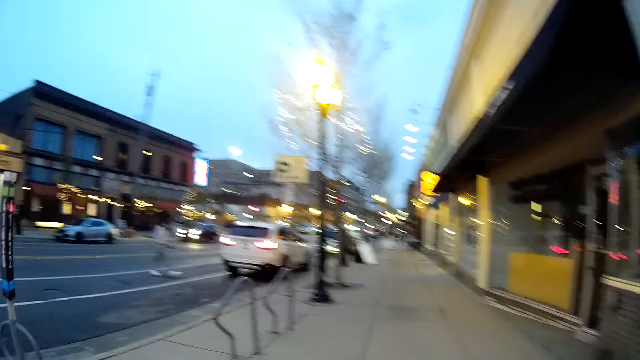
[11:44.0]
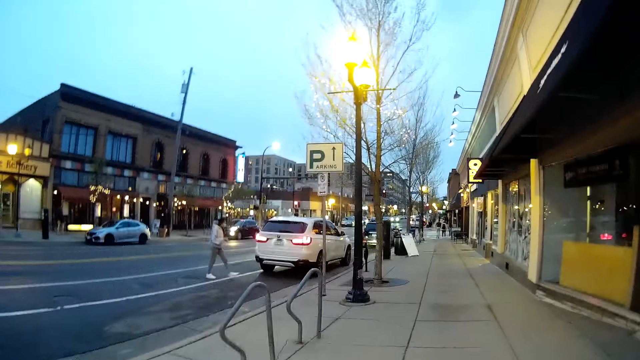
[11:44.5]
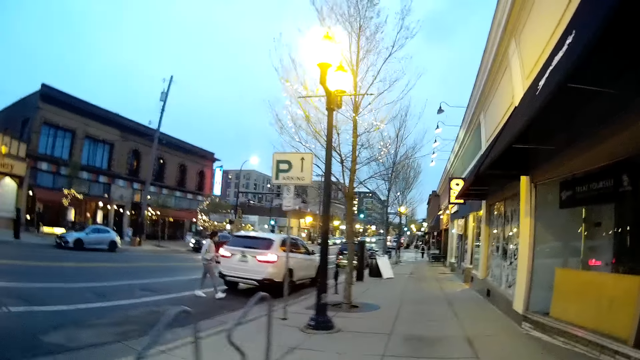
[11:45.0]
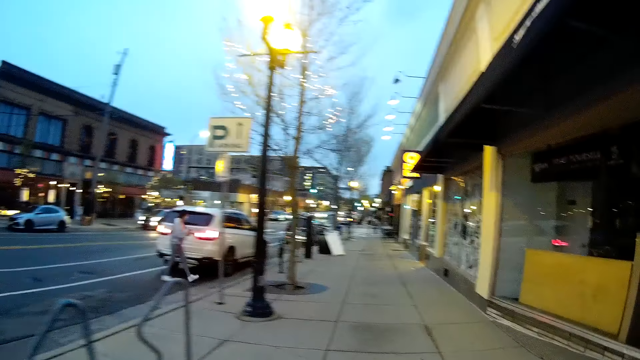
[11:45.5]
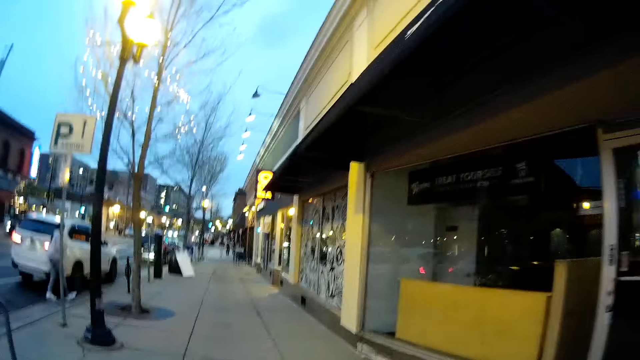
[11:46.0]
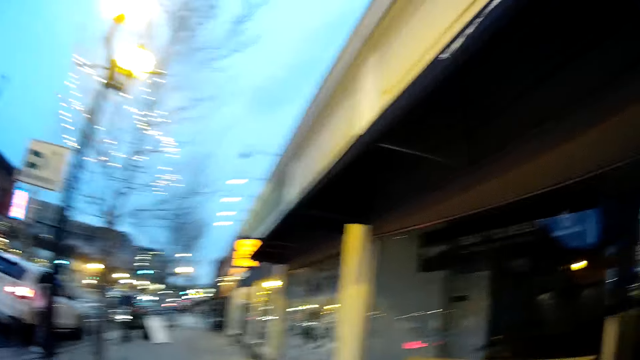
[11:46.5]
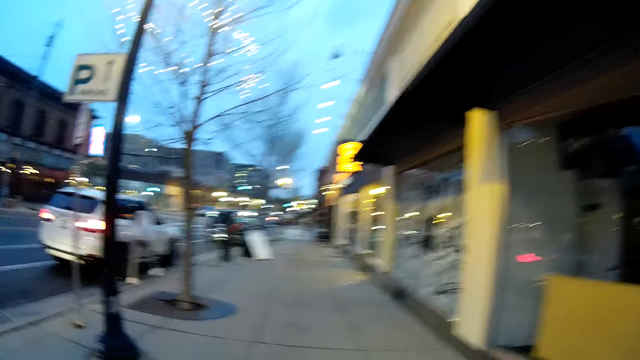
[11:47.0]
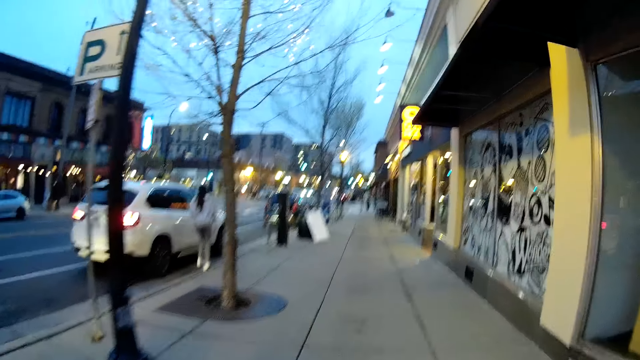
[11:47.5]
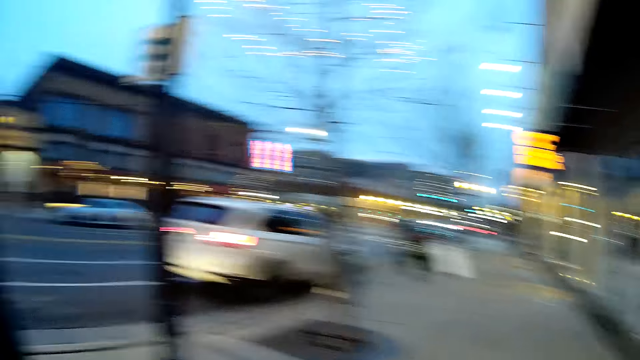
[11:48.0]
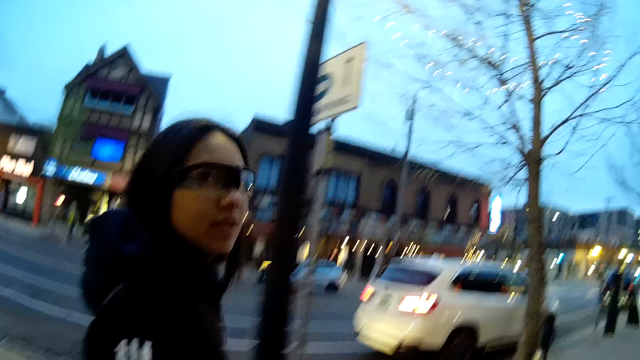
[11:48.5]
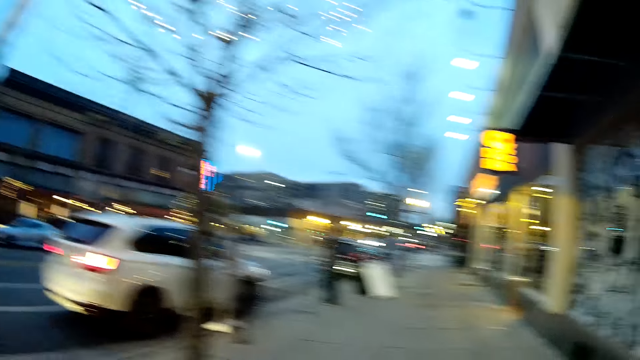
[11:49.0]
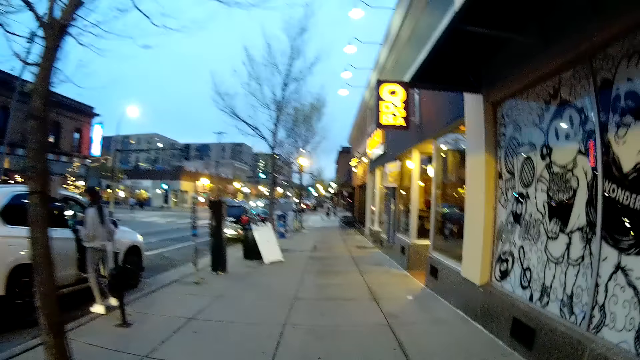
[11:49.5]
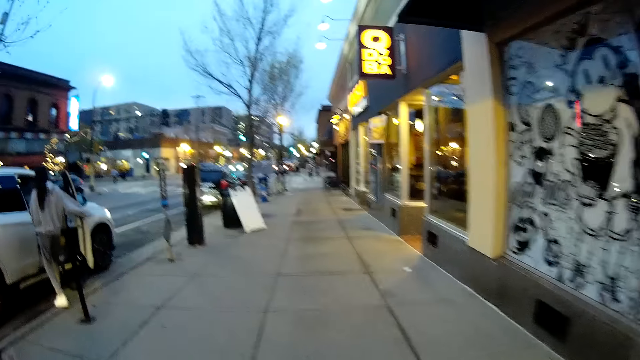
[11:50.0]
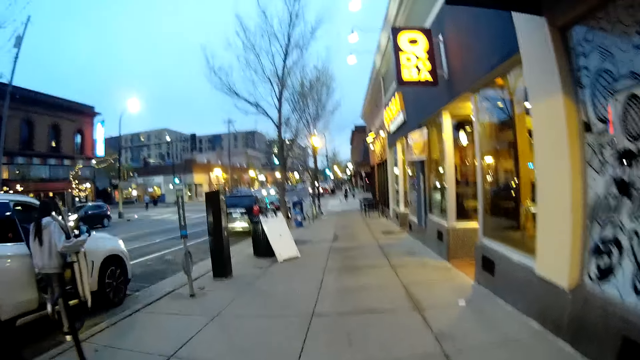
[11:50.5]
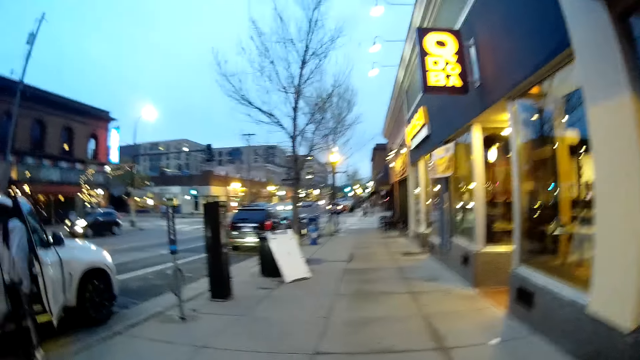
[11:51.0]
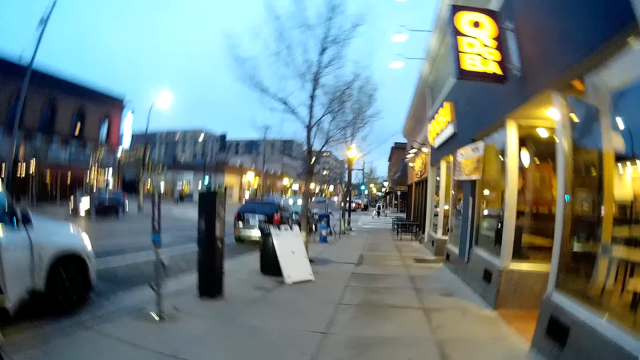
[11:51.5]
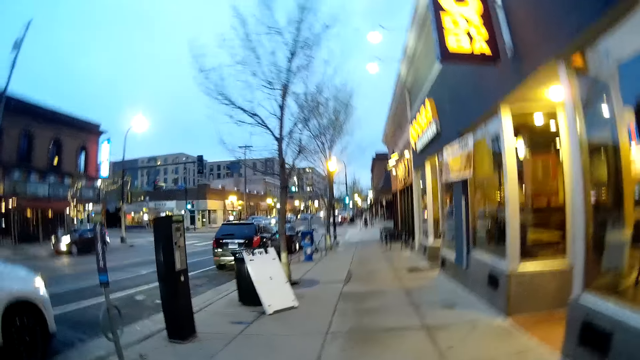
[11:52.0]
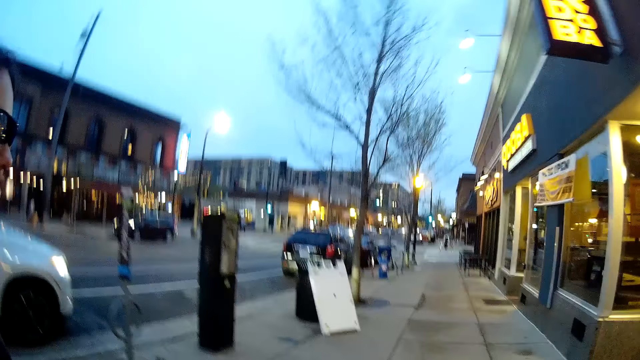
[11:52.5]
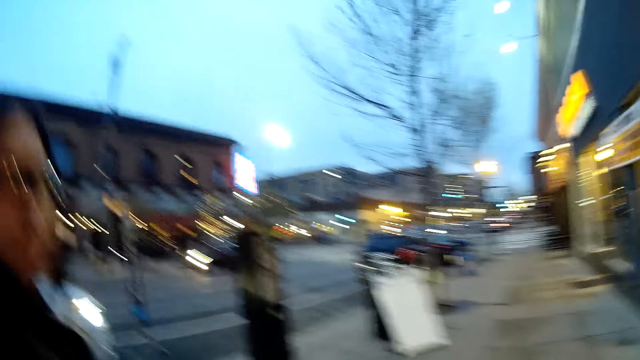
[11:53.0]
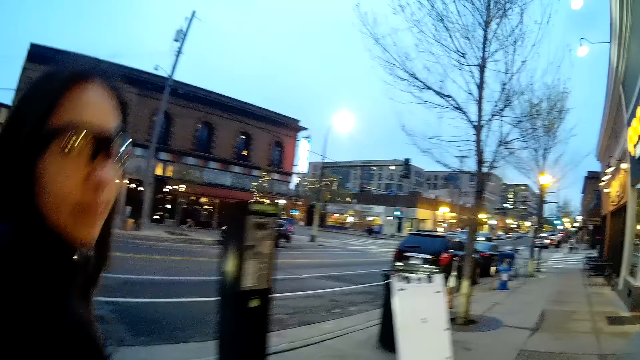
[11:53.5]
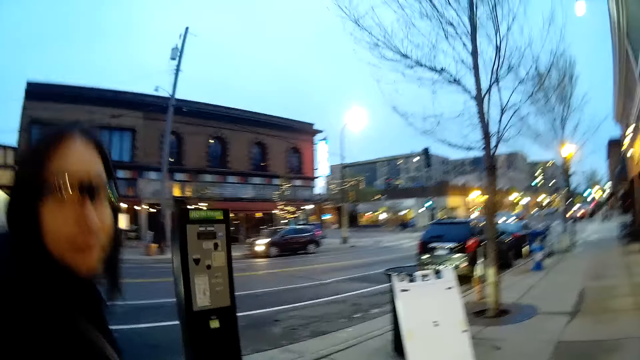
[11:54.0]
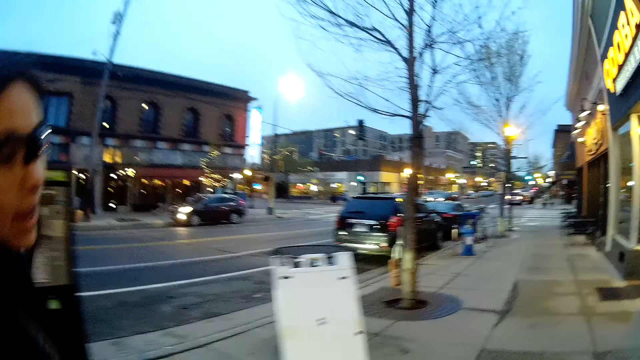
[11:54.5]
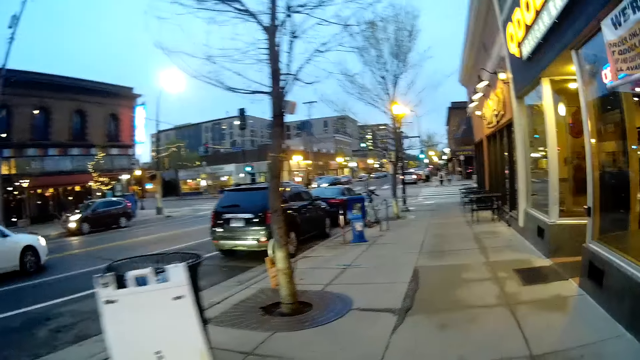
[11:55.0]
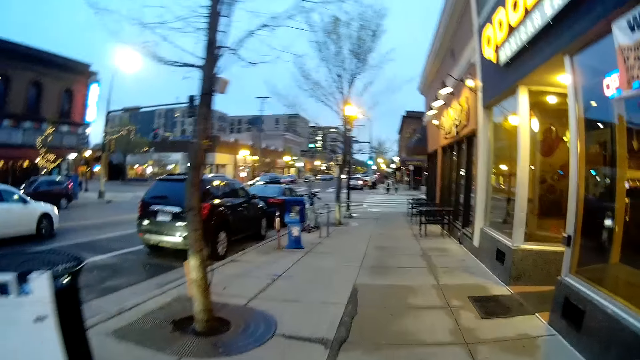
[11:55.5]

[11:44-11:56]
The woman converses with the camera wearer. Another woman opens a car door with her right hand. The camera wearer talks to a man. The other woman enters the car.

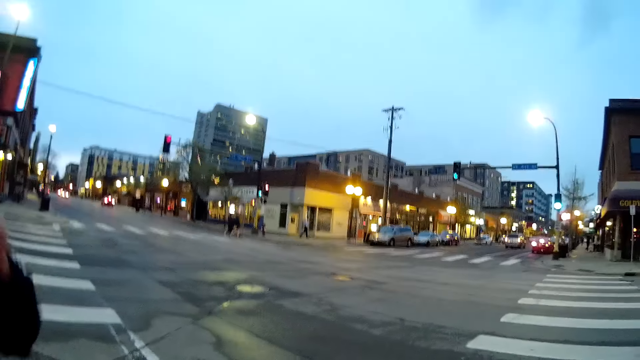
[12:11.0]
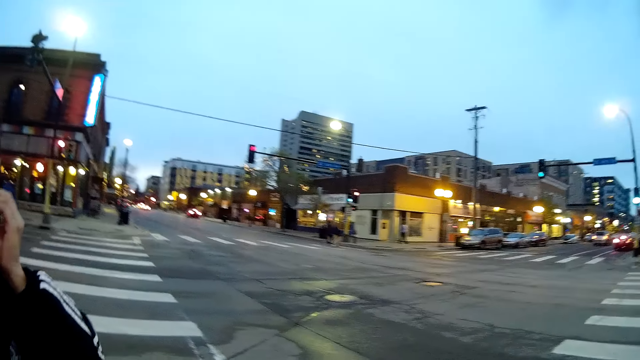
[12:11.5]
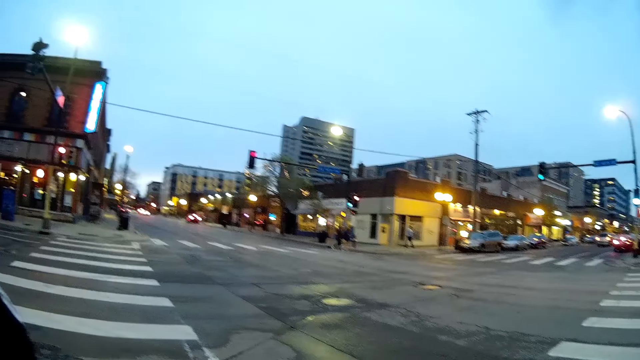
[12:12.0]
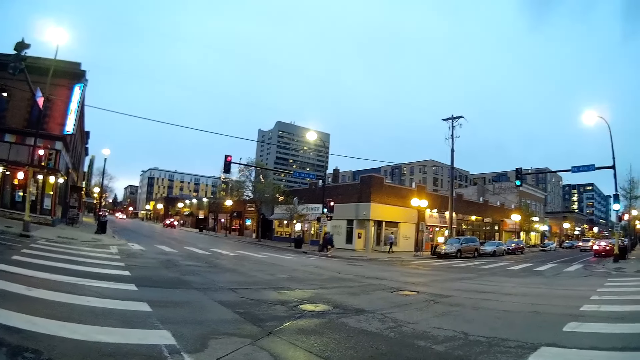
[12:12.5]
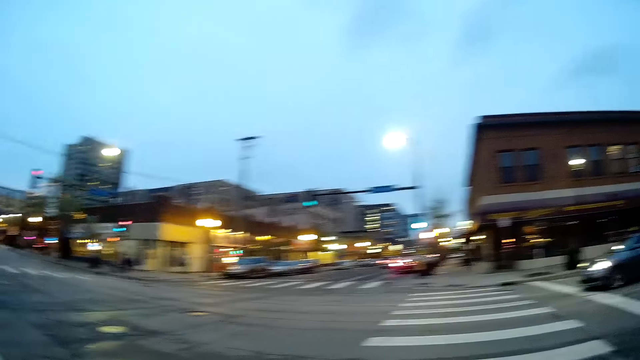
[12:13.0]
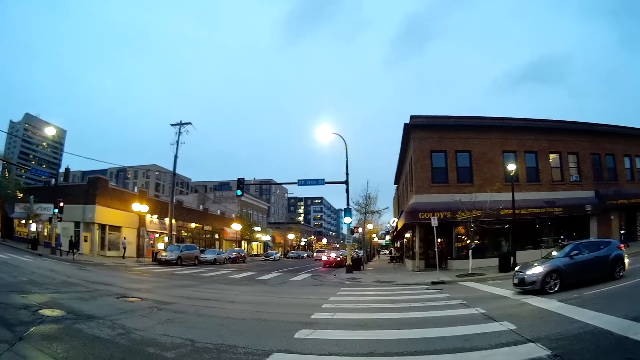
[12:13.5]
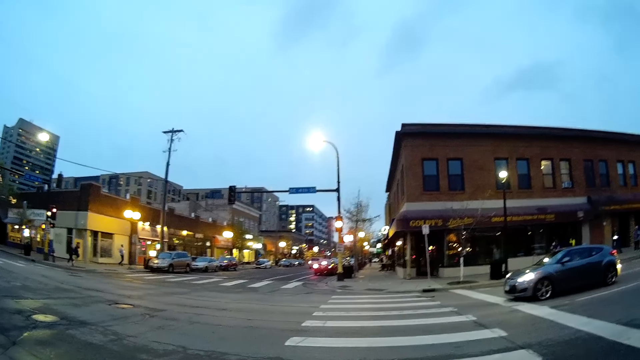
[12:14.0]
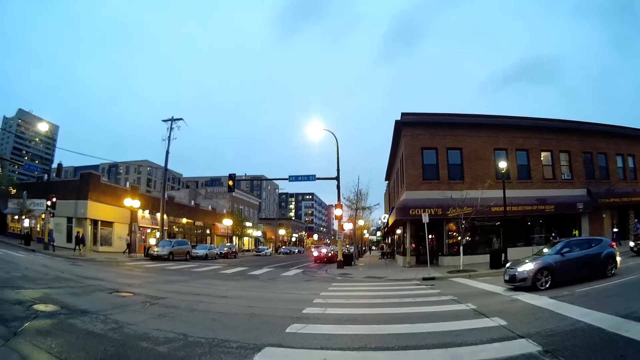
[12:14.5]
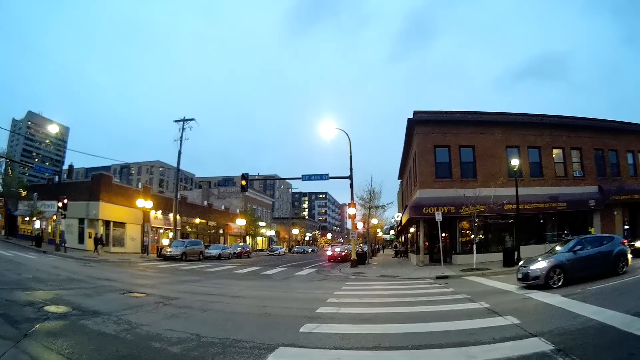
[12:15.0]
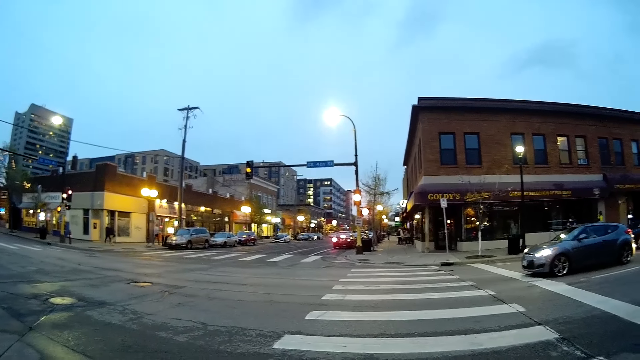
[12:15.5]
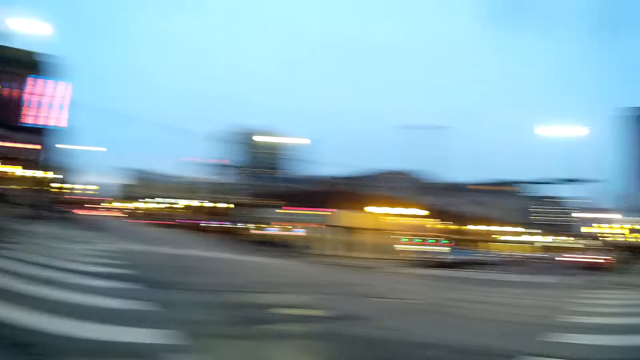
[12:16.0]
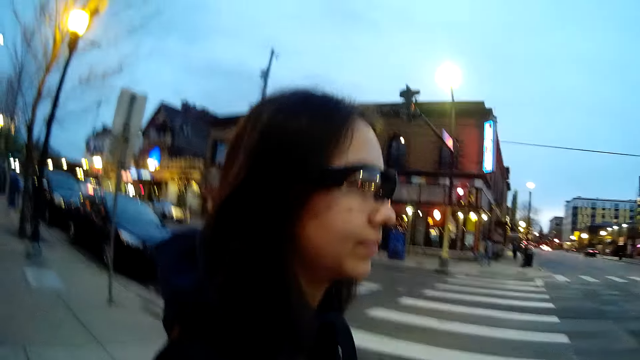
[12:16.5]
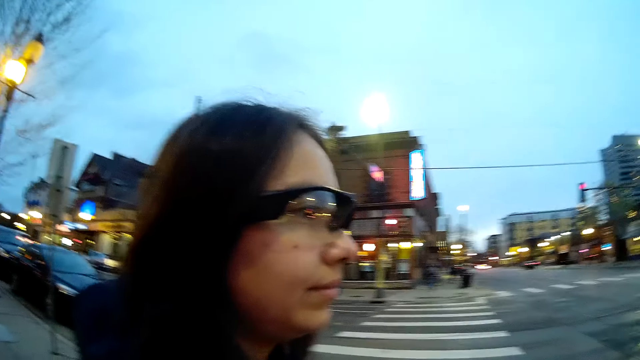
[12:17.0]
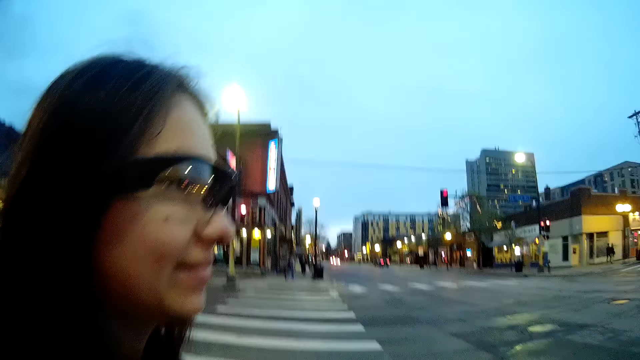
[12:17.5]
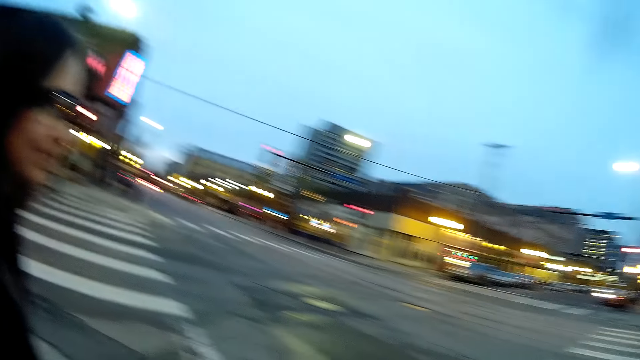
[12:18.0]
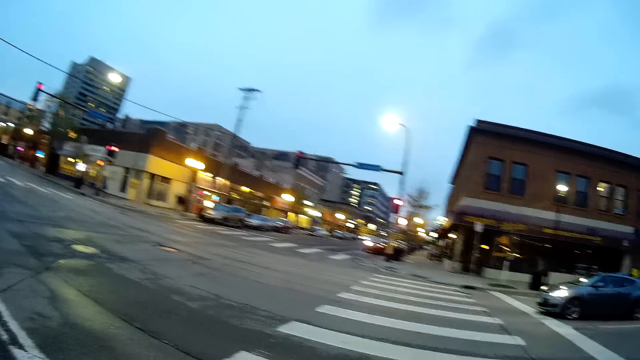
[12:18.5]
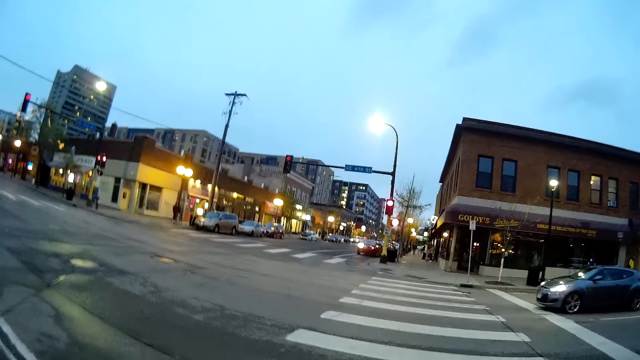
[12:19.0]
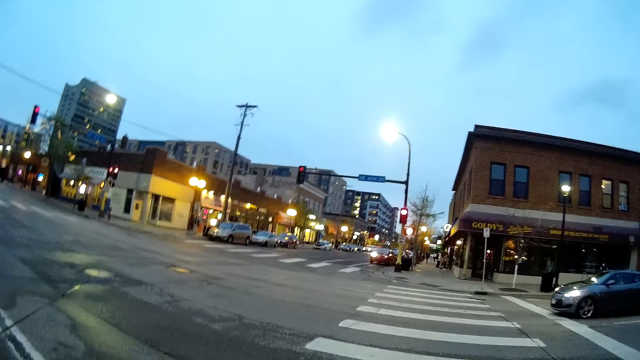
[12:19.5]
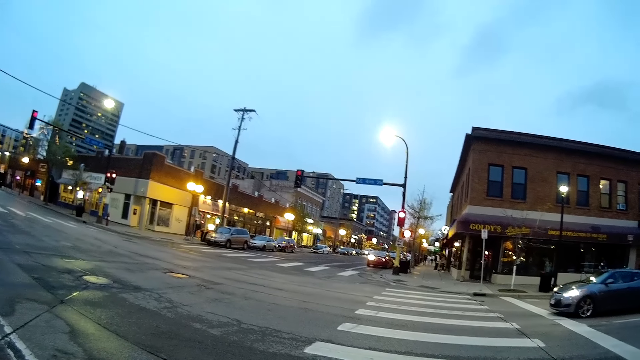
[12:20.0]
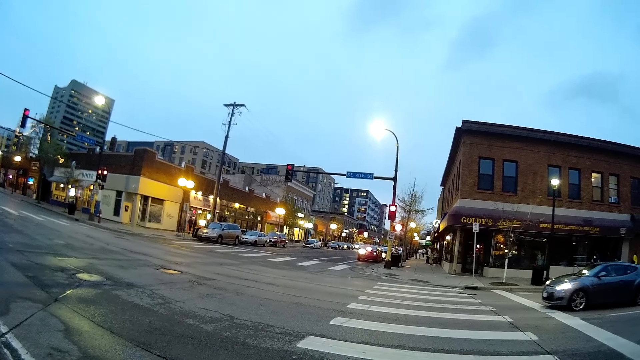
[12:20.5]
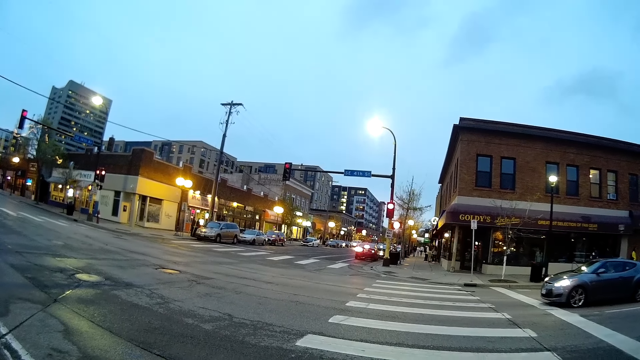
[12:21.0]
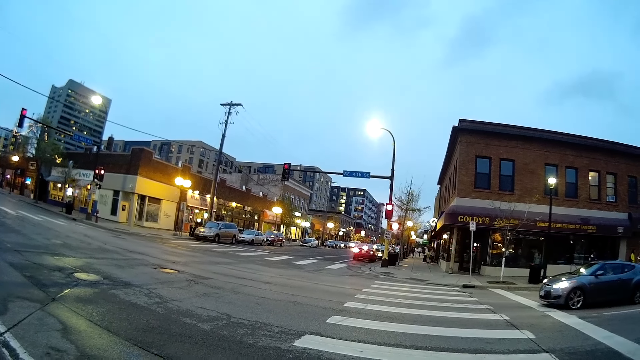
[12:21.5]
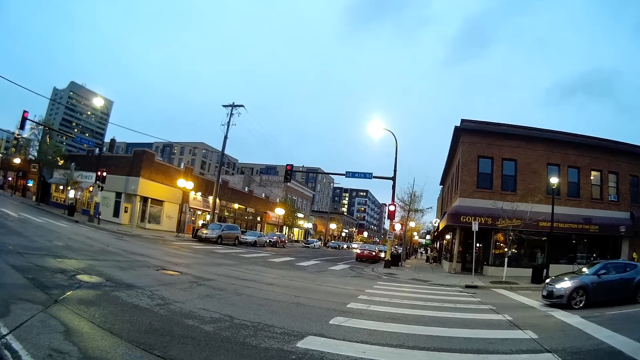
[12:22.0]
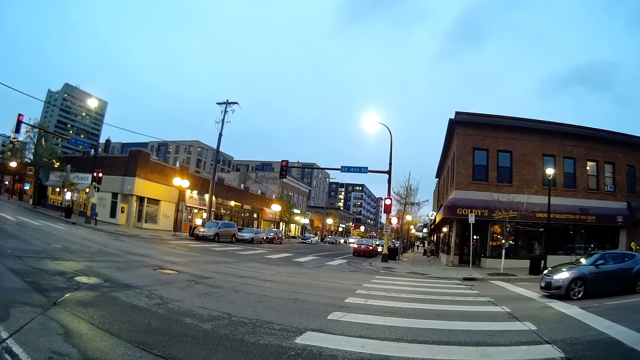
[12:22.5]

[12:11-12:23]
The camera wearer stops walking. A man stops walking. The camera wearer talks to the man.
